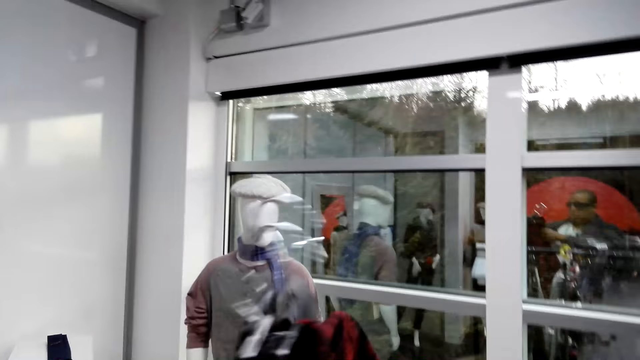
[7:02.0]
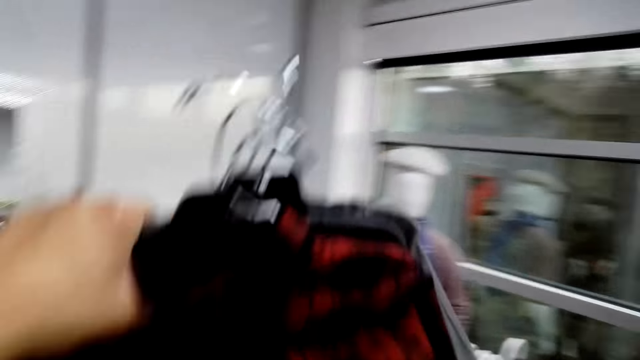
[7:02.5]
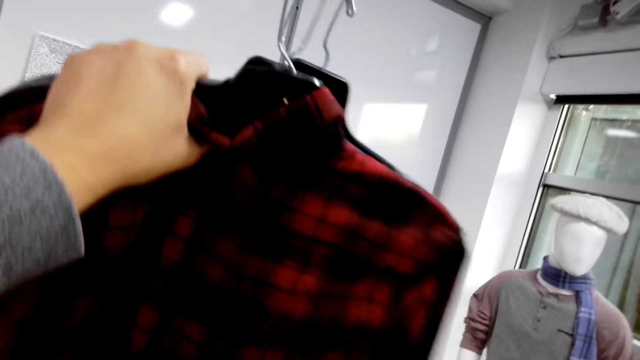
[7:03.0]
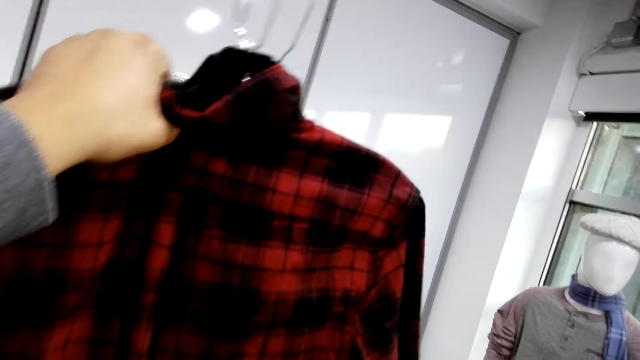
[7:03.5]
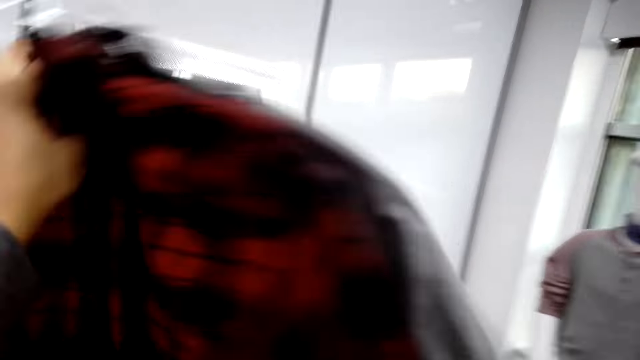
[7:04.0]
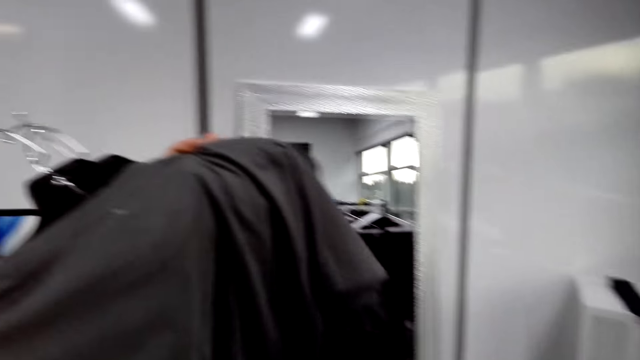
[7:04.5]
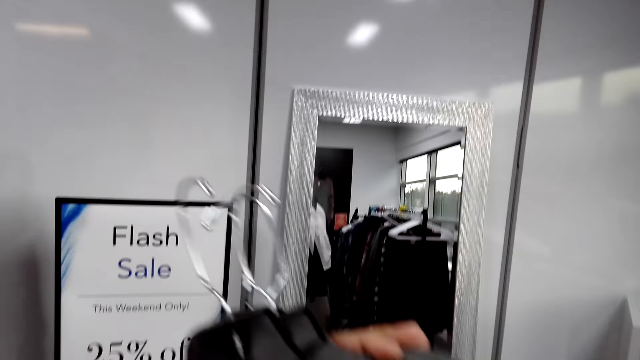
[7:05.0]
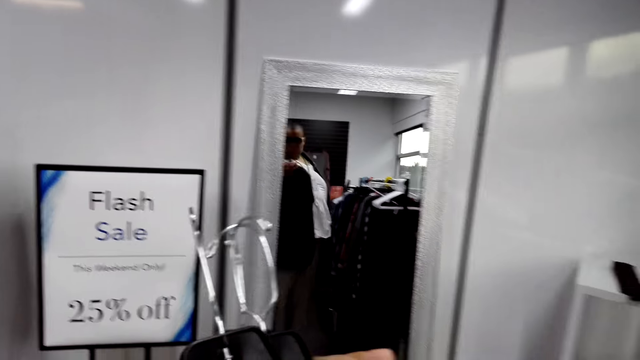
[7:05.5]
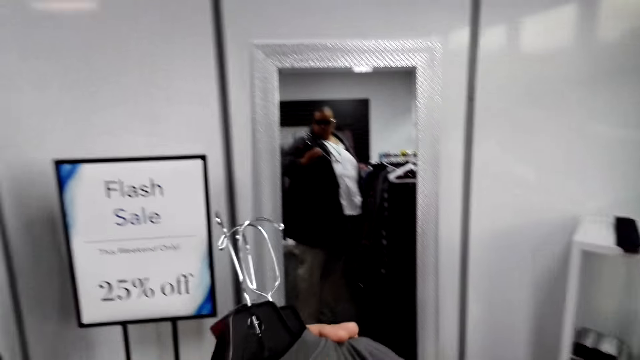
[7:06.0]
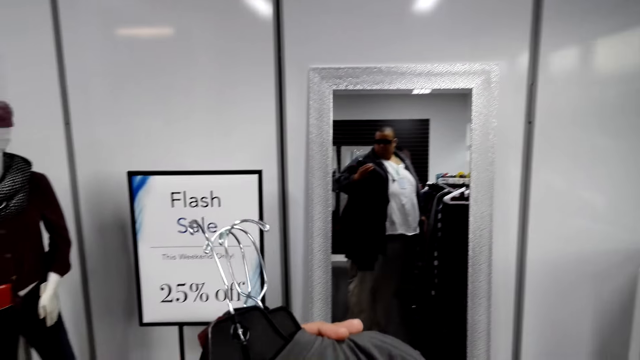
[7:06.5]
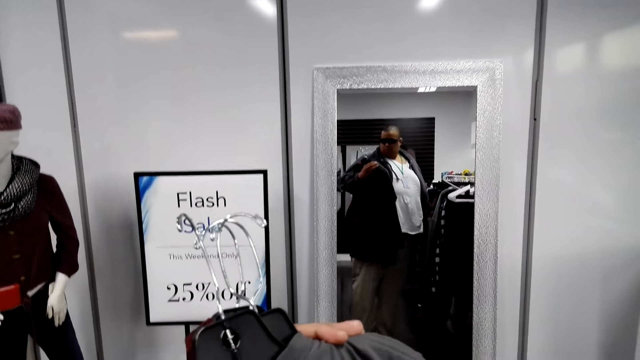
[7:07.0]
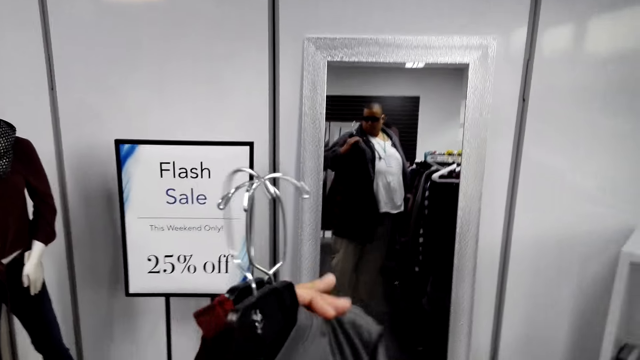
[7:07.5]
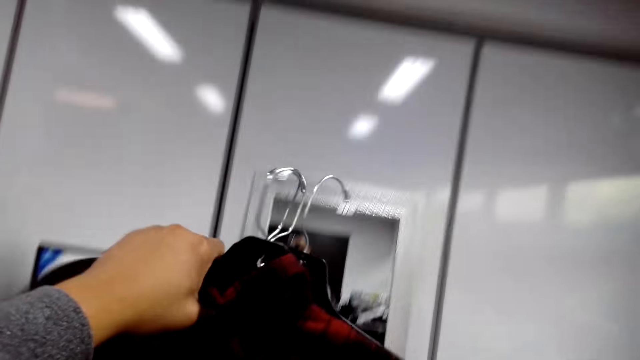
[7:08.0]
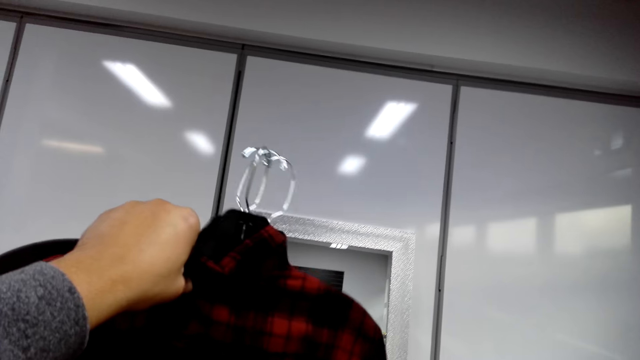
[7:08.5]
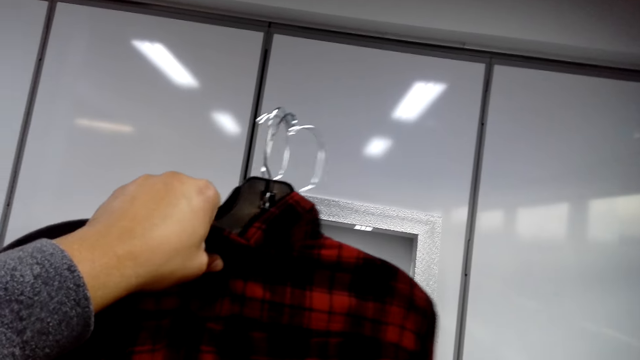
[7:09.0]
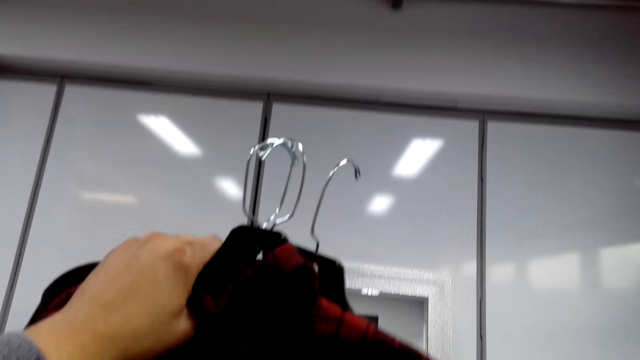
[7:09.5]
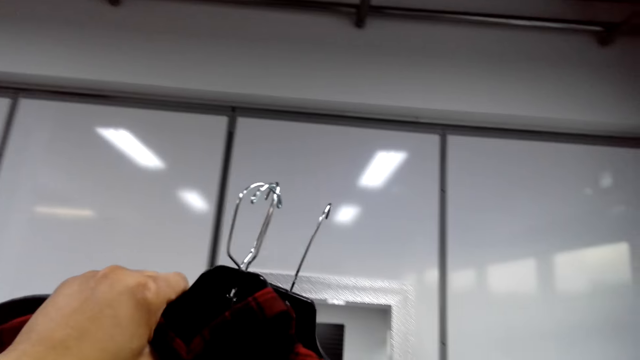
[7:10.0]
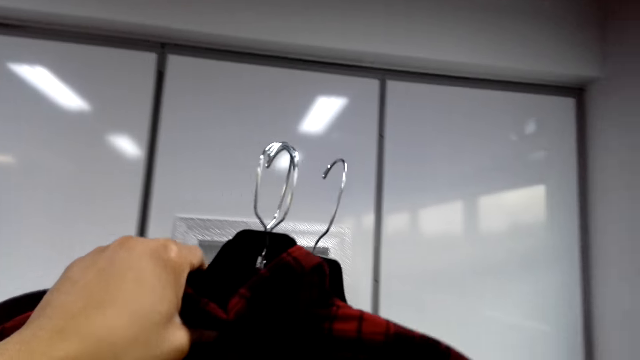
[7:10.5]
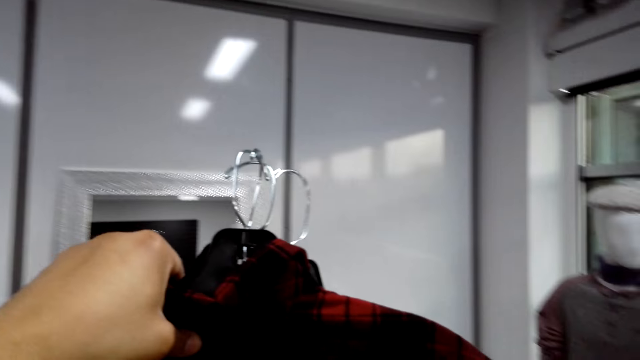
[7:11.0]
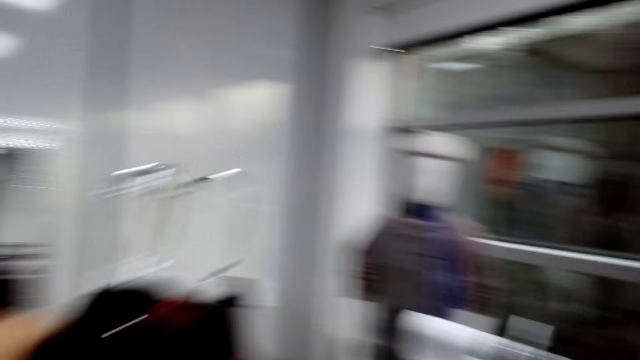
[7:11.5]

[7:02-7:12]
The camera wearer lifts a shirt. They look at the clothes. They turn the shirts. They converse with an attendant and look at the shirts. They look in the mirror. The attendant talks to the camera wearer.

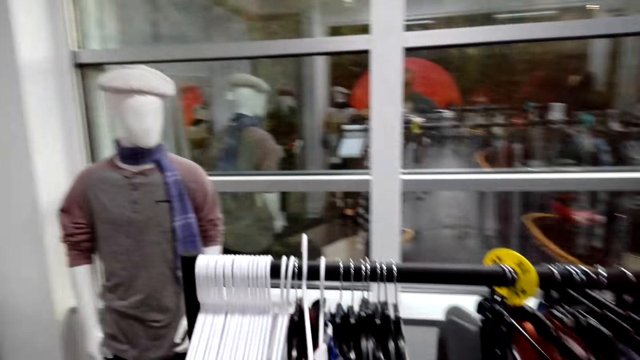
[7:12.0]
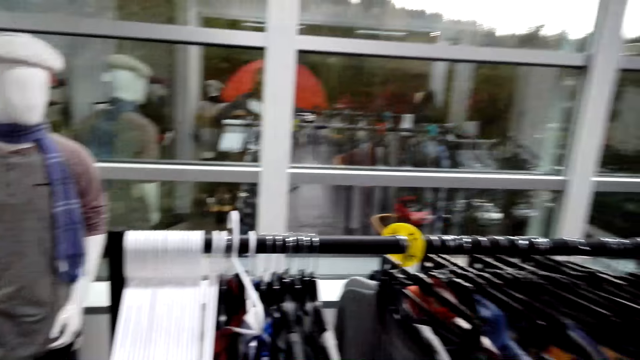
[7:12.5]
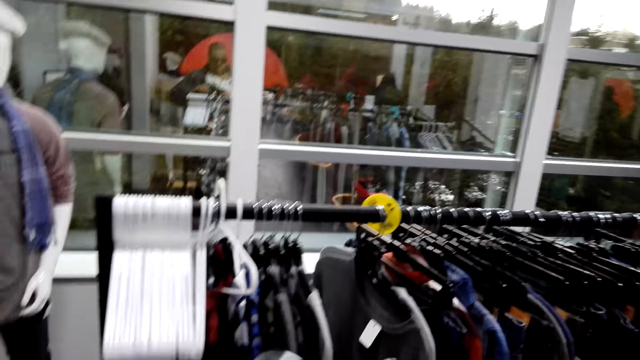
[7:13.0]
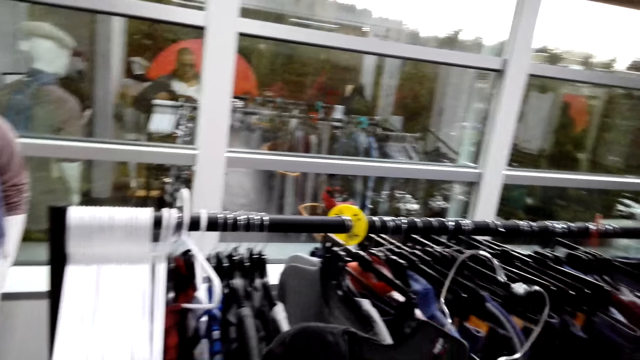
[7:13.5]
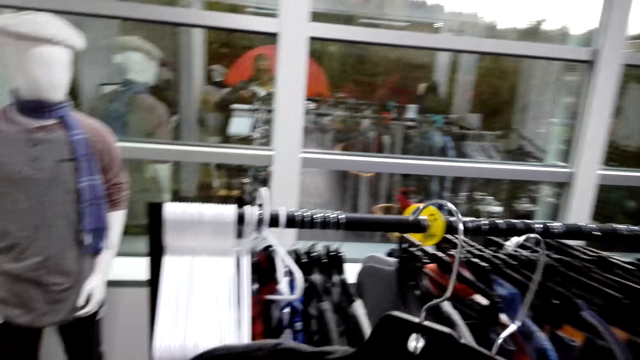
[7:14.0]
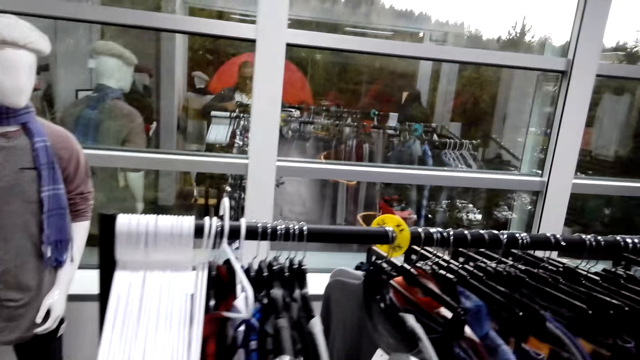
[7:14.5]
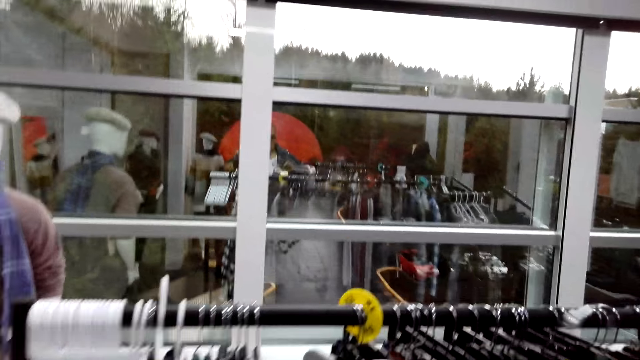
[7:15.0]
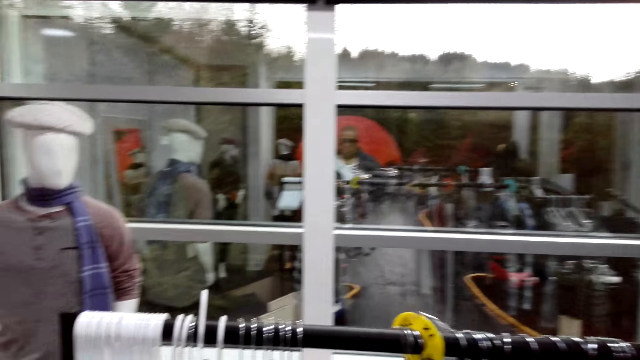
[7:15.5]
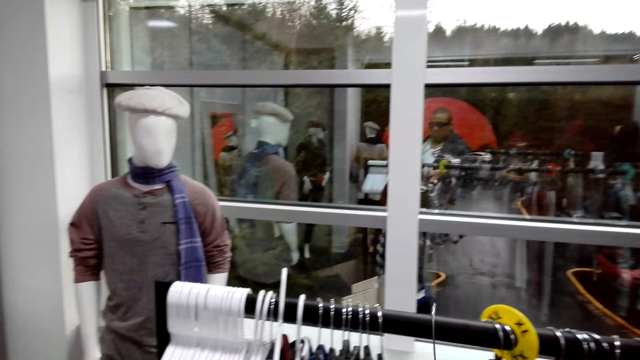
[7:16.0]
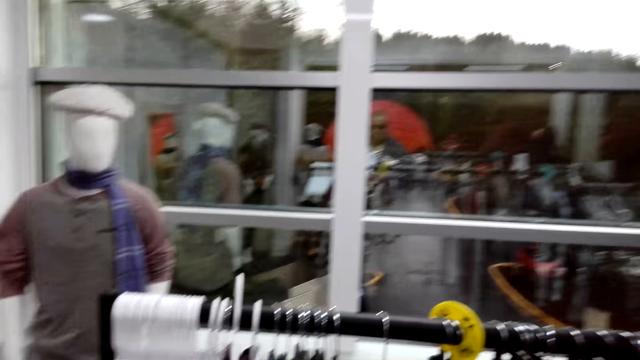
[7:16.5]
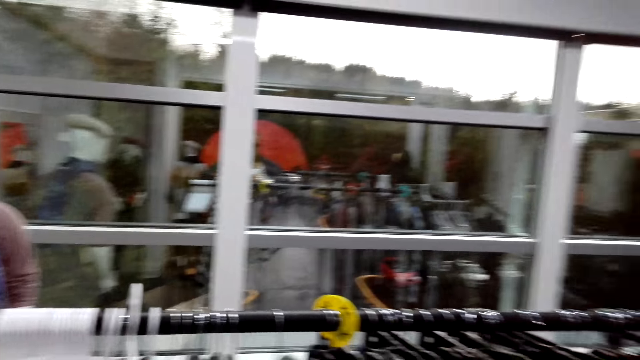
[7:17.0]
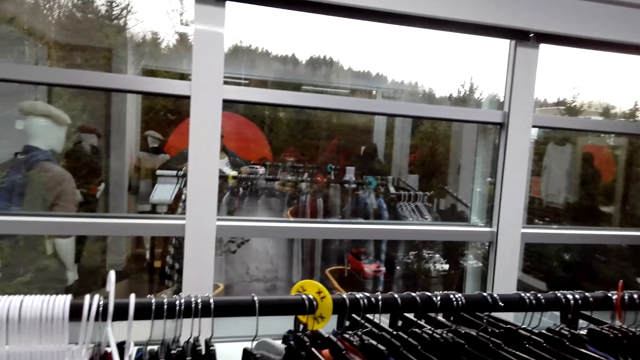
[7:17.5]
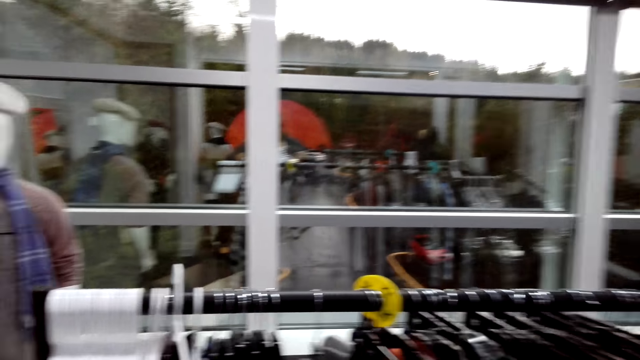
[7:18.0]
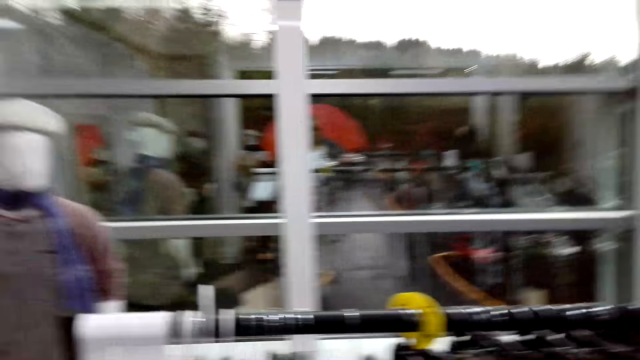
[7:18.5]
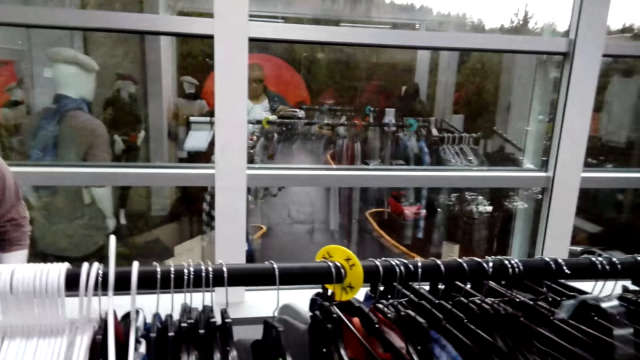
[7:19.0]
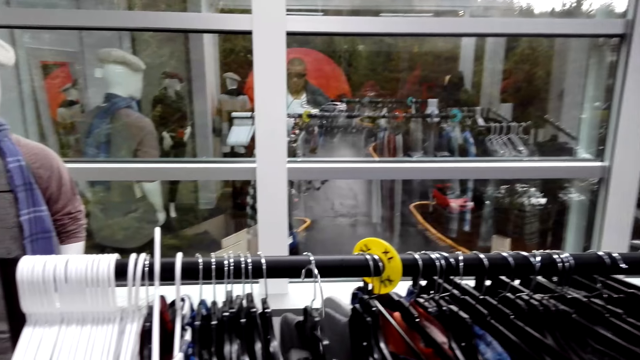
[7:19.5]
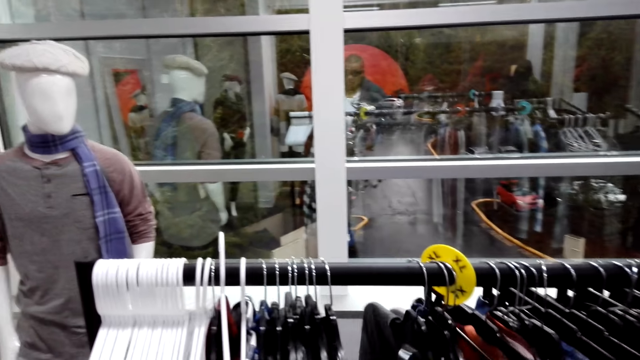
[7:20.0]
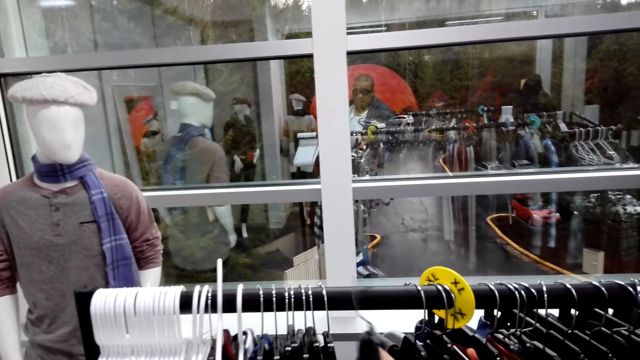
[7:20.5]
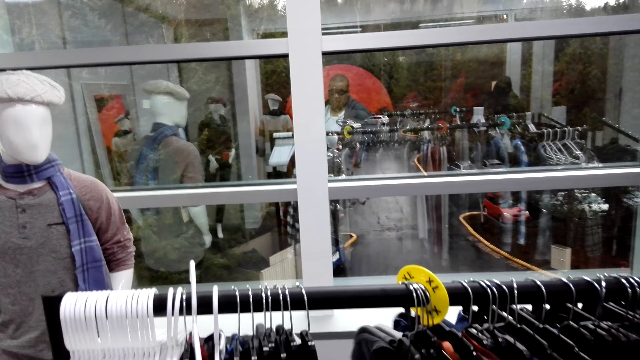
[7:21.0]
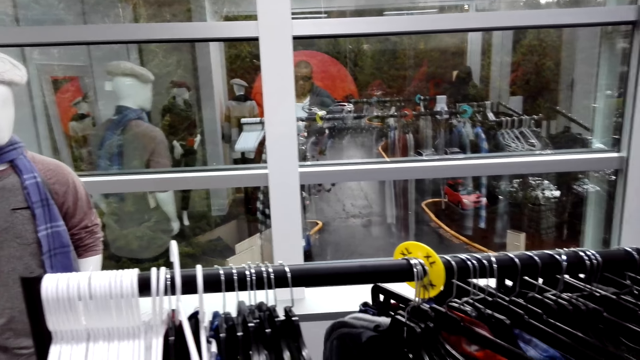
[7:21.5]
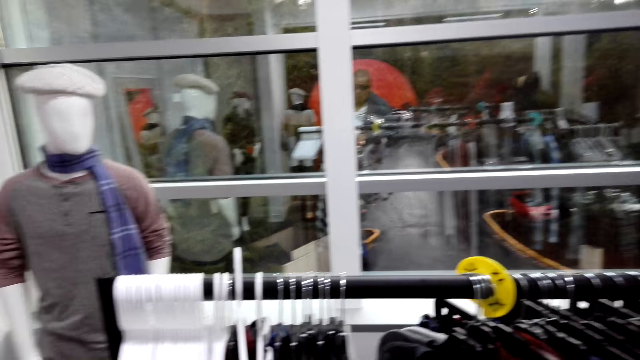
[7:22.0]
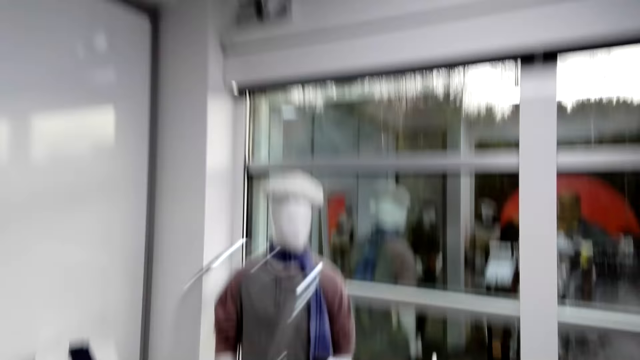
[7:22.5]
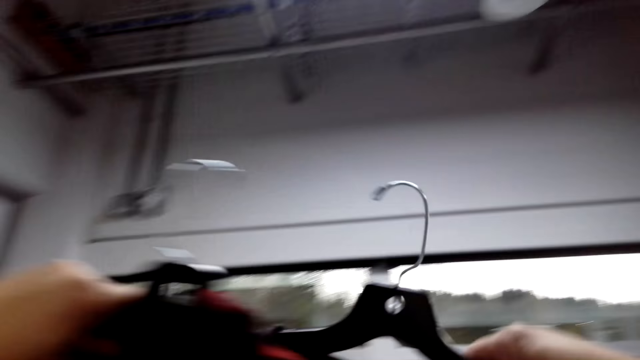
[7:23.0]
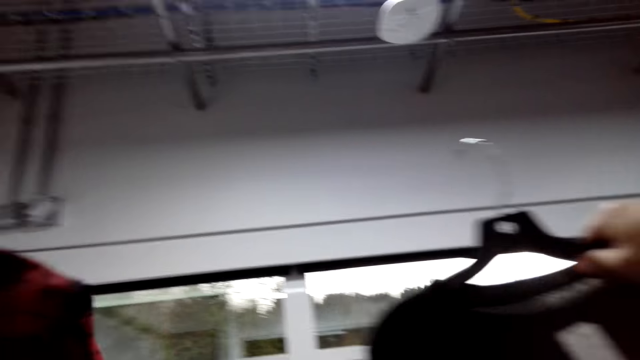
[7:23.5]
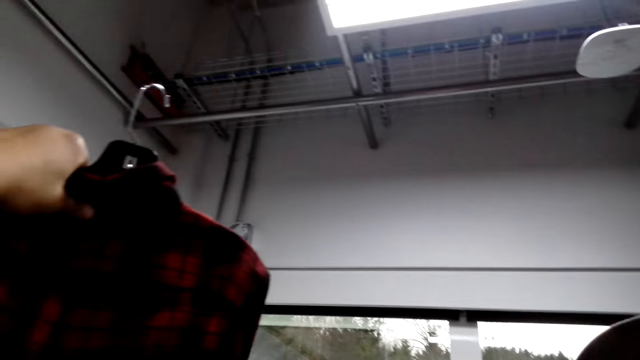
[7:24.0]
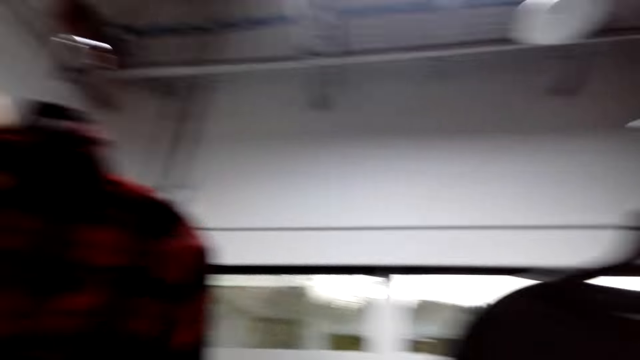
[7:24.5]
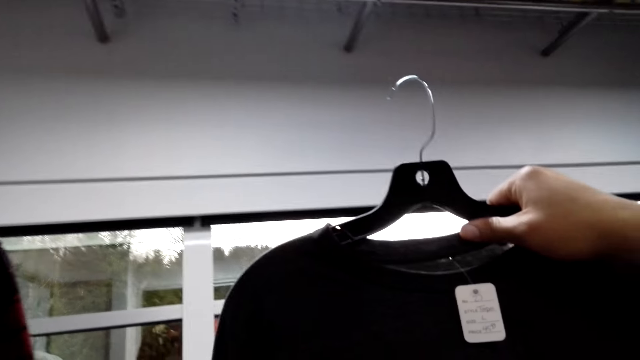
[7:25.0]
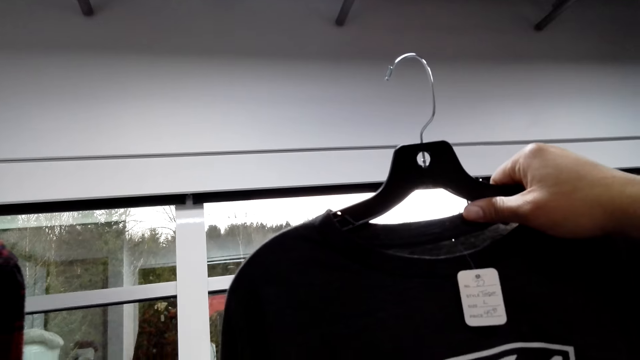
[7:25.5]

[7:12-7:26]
The attendant converses with the camera wearer. The camera wearer gazes at the clothes on the hanger stand. They look around. The attendant converses with the camera wearer. The camera wearer returns the clothes on the hanger on the cloth display rack. They return the clothes on the hanger on the cloth display rack again. The attendant converses with the camera wearer. The camera wearer lifts the shirts. They look at the clothes on the hanger.
